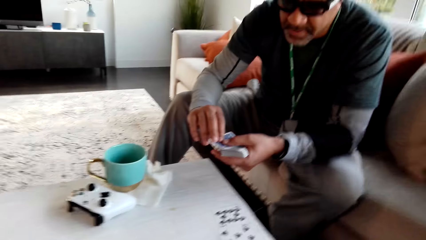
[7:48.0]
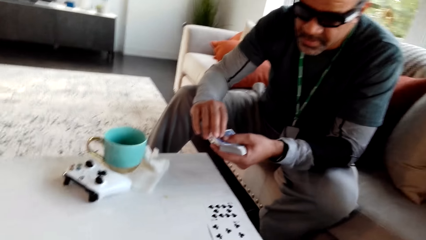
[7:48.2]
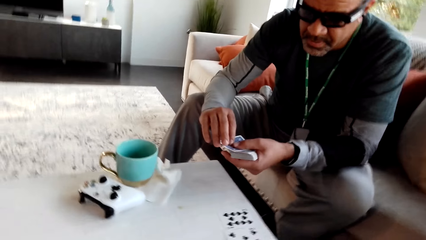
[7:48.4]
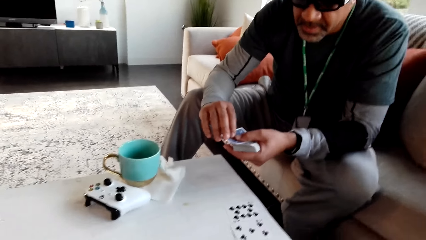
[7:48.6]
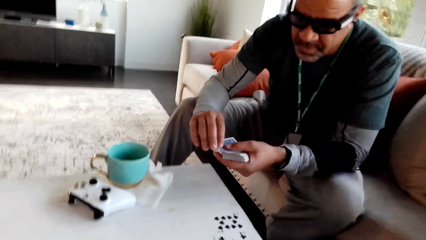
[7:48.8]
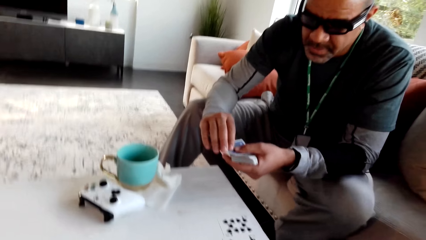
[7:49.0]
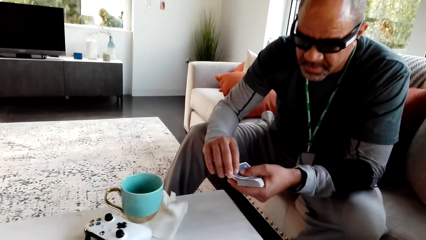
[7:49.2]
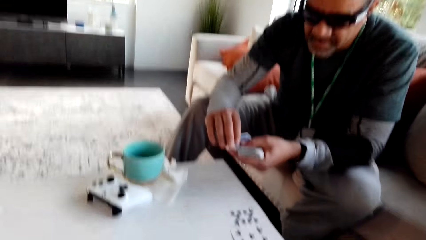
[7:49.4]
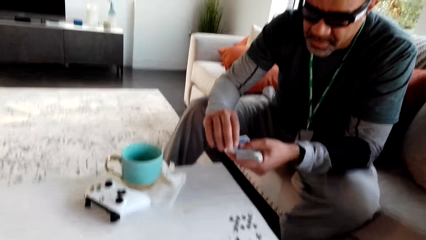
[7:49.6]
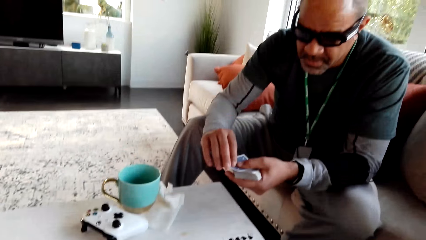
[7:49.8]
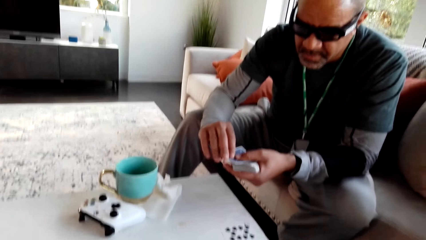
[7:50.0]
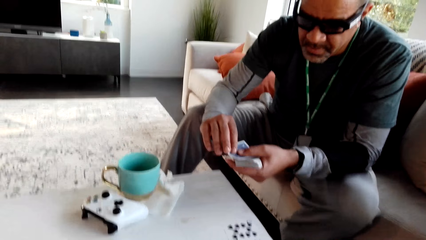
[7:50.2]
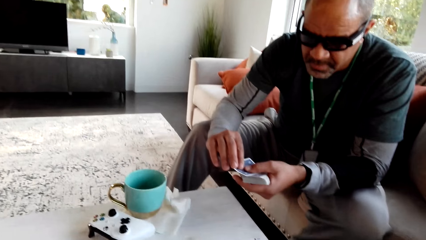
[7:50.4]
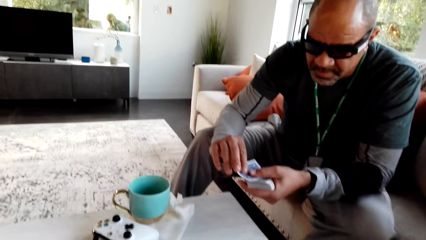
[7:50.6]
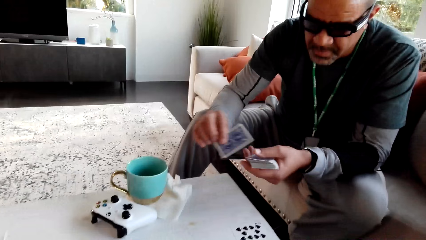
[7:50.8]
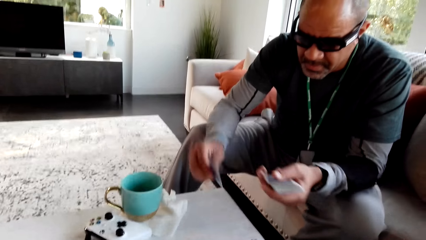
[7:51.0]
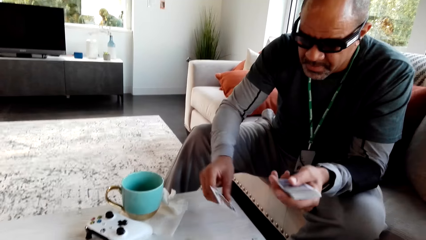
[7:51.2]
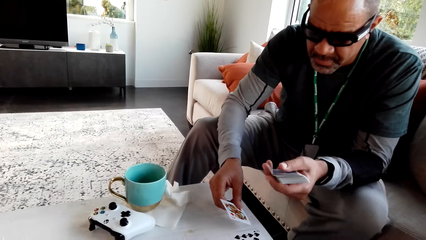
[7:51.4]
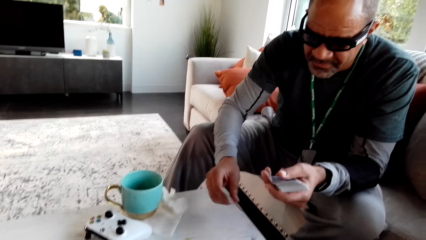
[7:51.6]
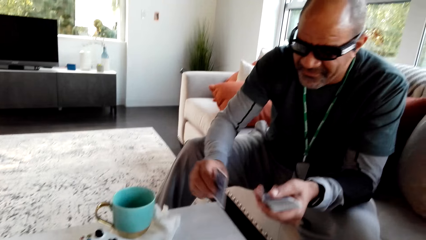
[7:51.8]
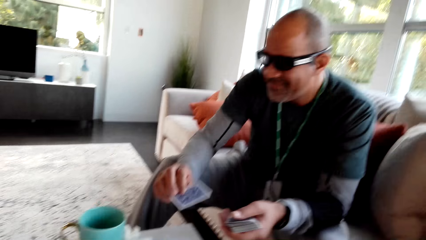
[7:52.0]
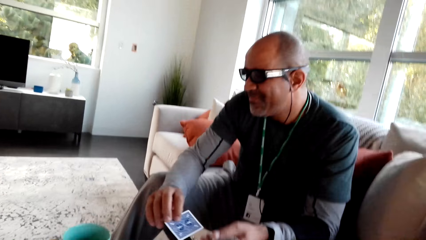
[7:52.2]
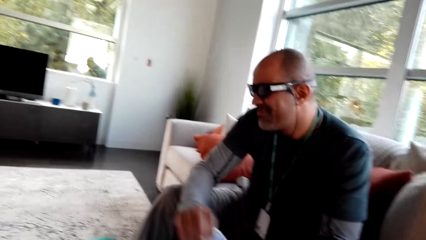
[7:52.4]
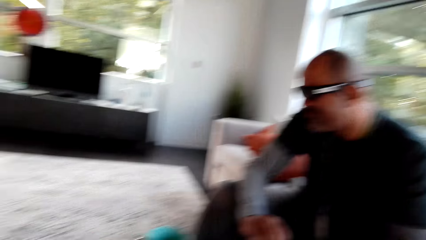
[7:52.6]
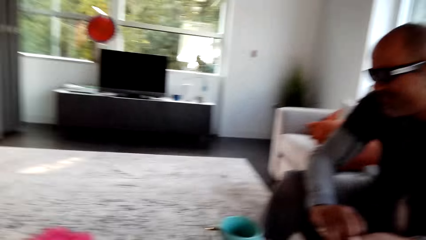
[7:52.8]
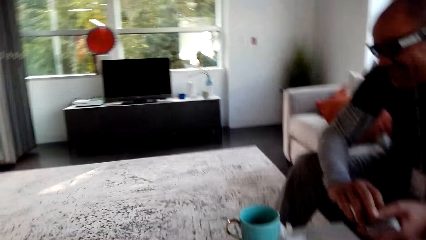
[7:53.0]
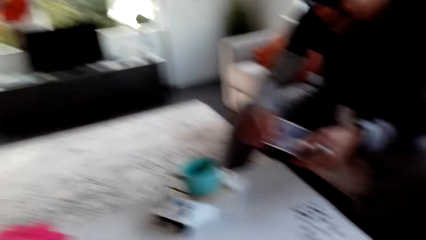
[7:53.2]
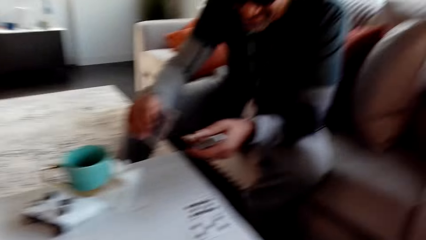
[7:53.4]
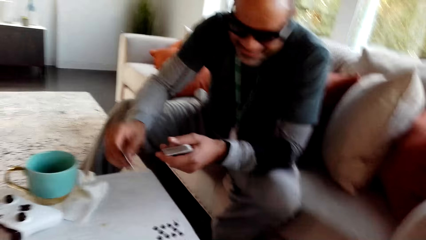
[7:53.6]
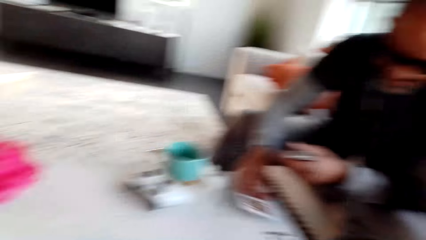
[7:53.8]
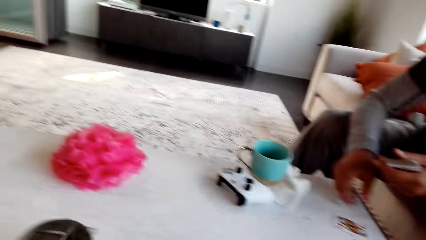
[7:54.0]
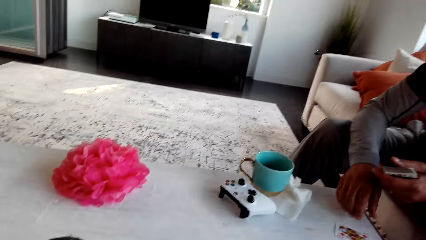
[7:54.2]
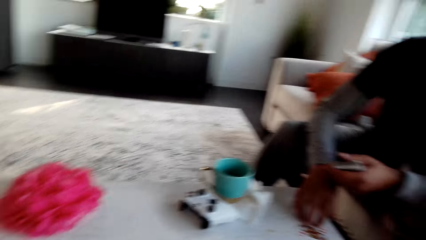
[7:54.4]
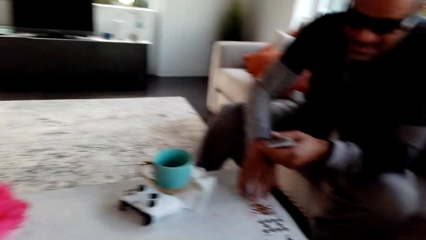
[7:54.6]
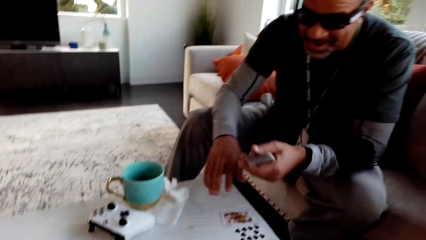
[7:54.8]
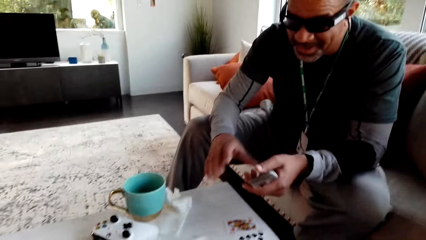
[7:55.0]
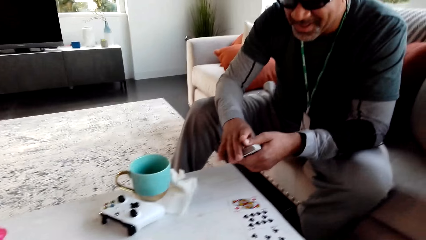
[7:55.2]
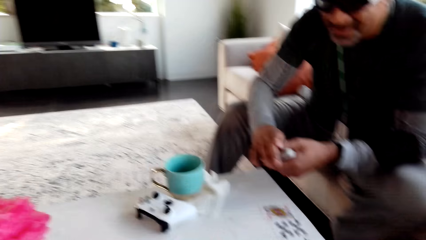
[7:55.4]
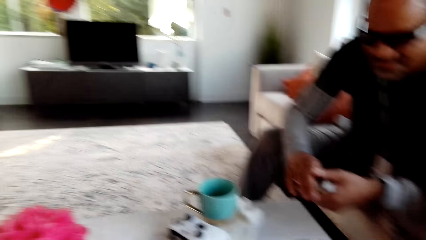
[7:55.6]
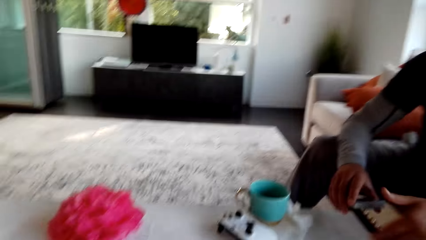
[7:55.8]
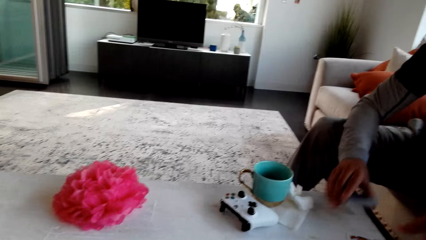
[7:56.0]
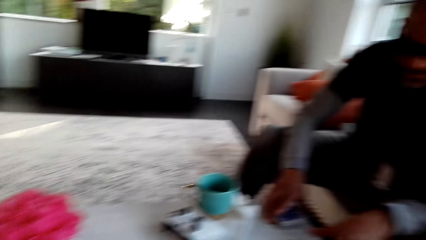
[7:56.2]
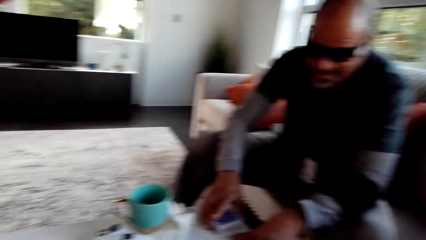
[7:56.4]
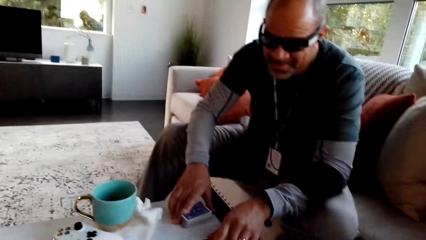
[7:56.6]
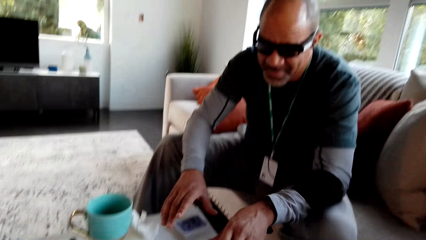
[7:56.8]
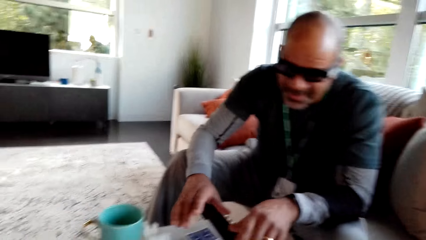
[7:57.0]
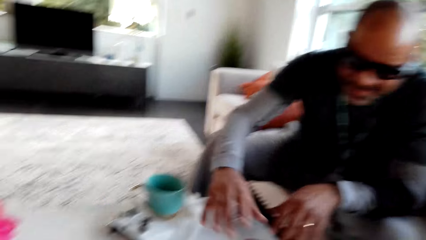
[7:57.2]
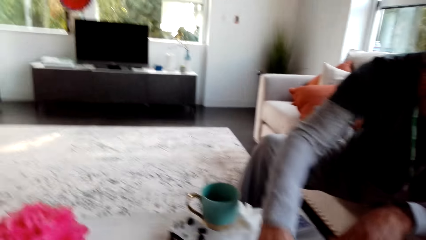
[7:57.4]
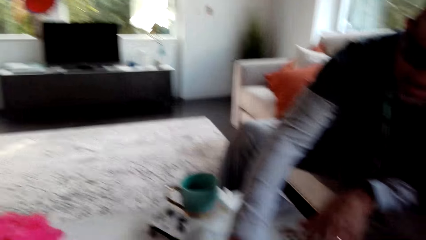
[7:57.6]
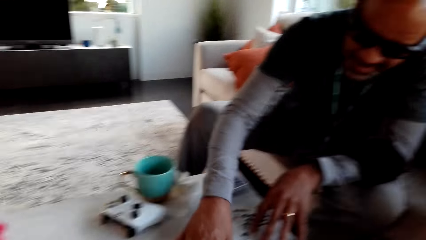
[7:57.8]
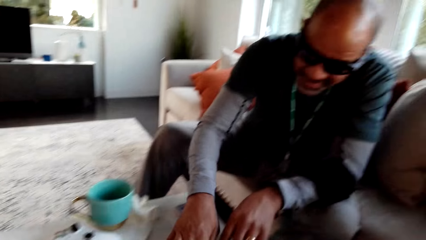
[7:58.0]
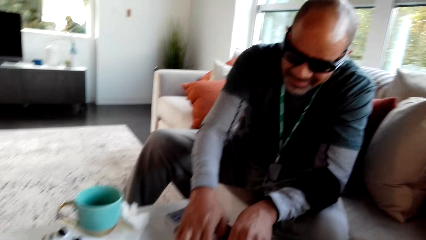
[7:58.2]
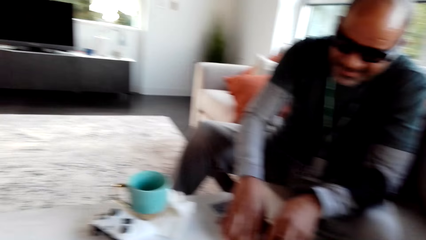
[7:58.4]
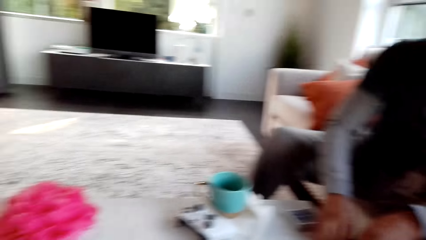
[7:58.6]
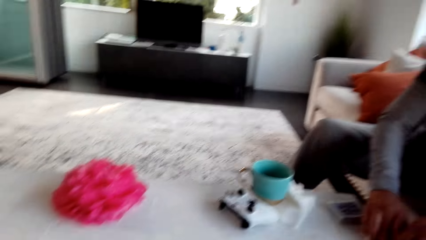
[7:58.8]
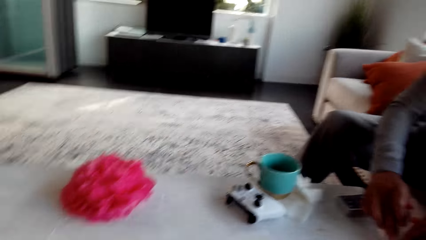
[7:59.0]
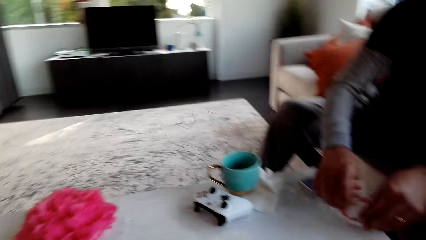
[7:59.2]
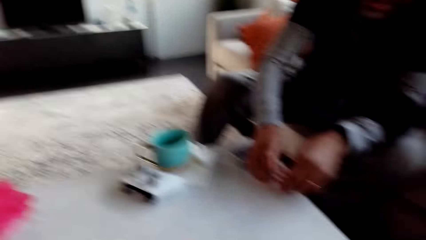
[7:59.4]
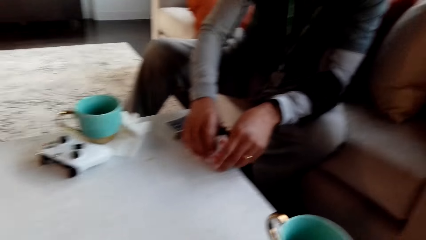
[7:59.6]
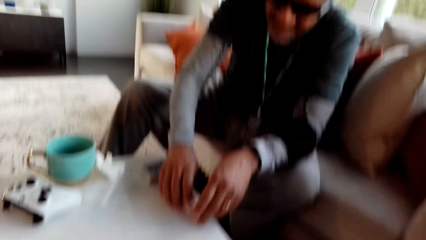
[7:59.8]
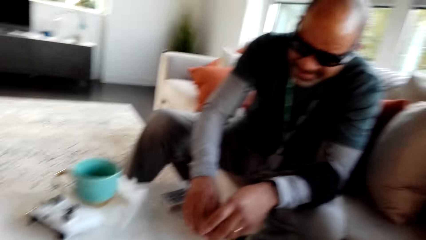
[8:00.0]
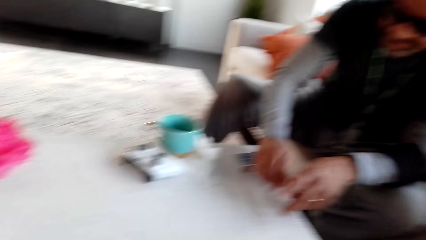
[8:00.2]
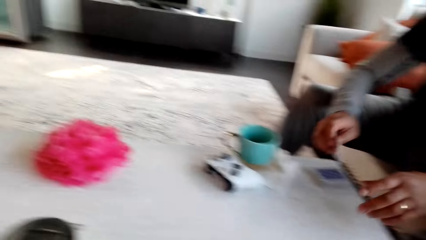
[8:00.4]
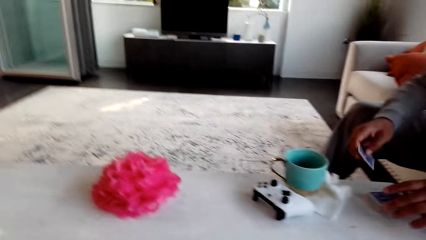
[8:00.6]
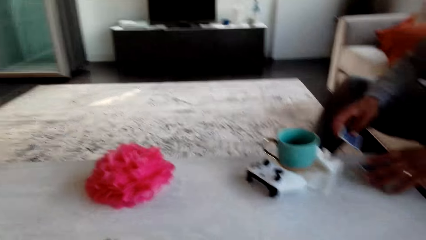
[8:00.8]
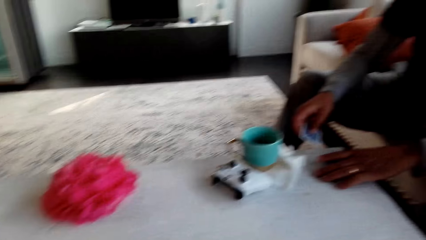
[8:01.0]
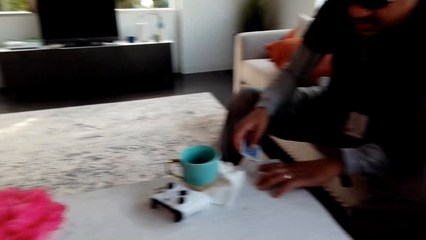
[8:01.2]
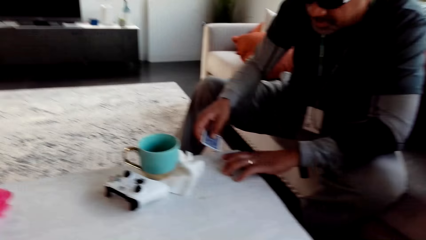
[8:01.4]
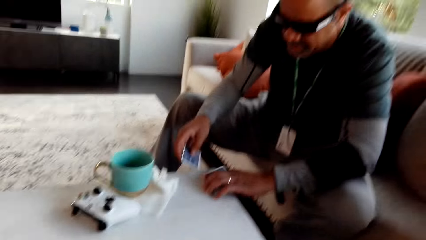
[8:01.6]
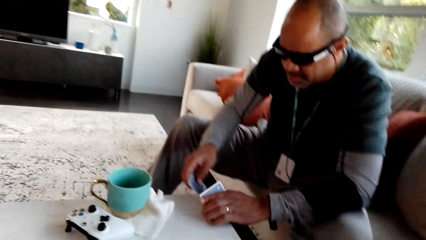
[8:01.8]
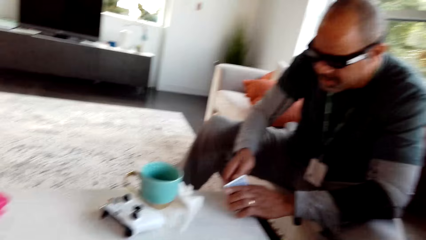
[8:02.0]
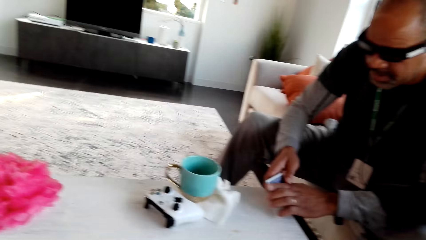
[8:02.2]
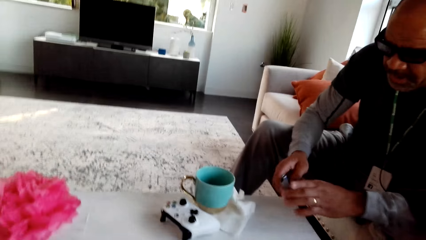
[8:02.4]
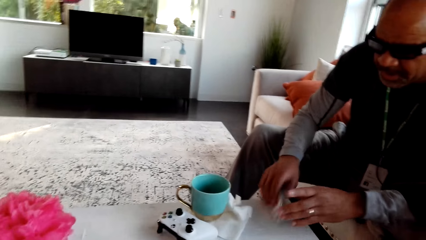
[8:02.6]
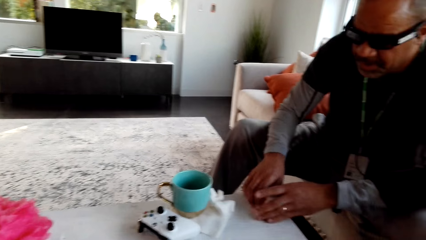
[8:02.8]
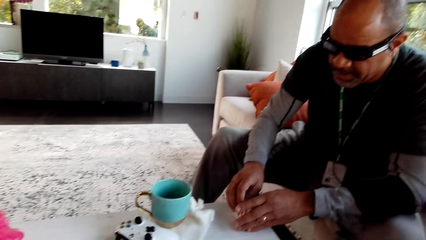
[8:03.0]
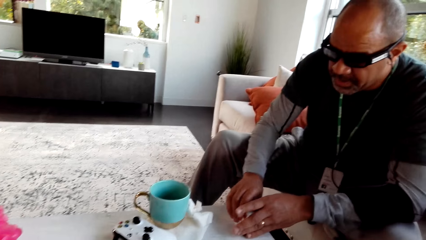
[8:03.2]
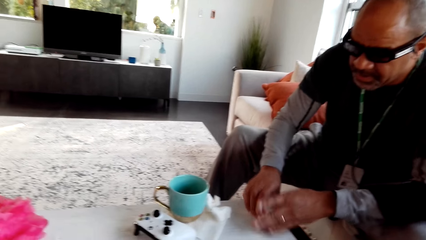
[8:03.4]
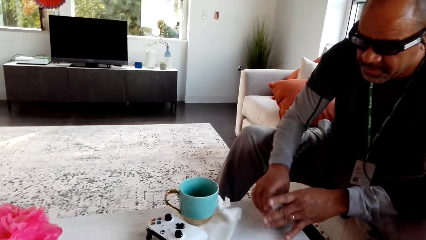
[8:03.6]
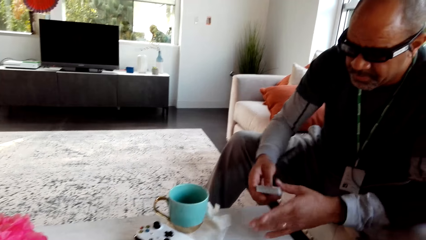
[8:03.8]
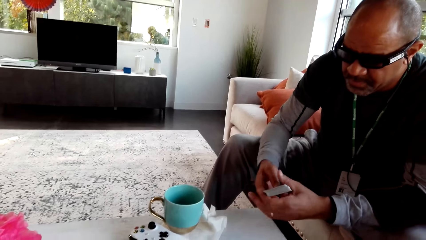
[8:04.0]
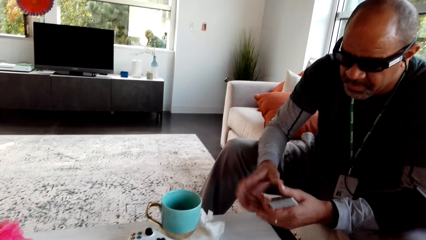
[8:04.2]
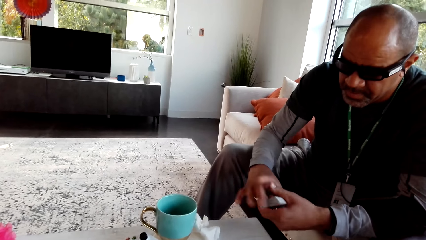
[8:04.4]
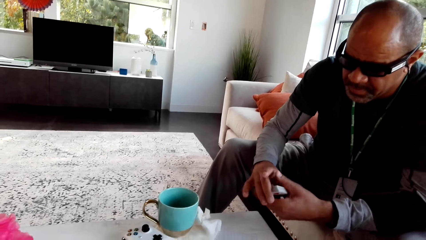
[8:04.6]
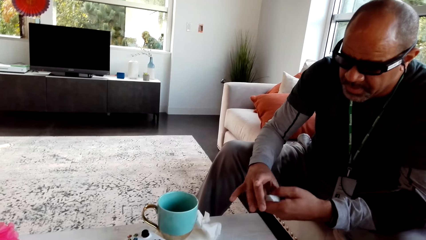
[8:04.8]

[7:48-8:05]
The camera wearer stares at a man. They inspect a card. The man places a card on the table. The camera wearer stares at the man. The man holds a card. He places a card on the table. He places a card on the table again. The camera wearer stares at the man. They look around. The man picks up the cards from the table. He arranges a card on the table.
